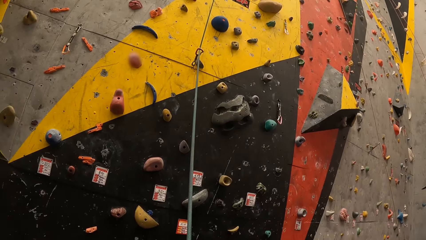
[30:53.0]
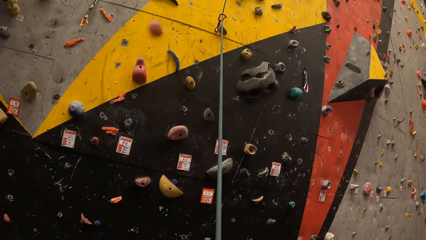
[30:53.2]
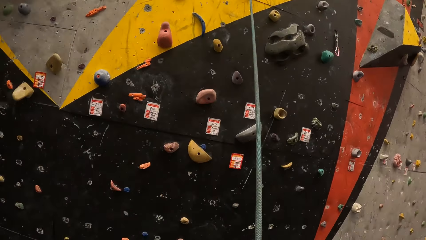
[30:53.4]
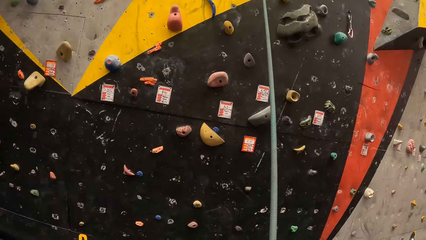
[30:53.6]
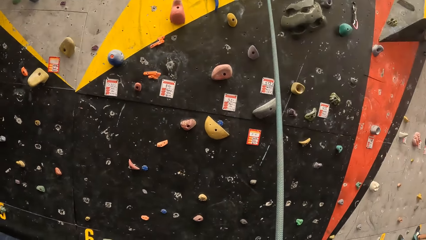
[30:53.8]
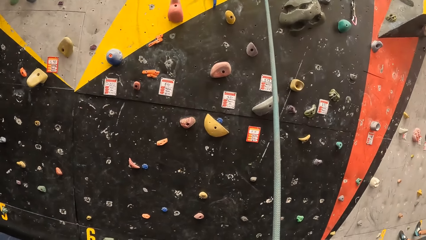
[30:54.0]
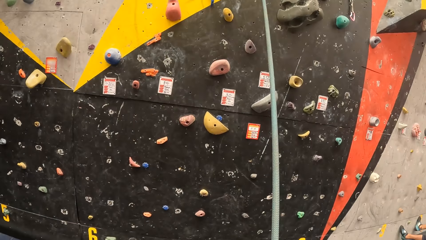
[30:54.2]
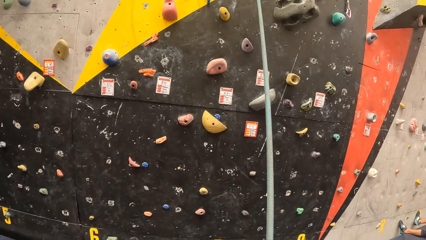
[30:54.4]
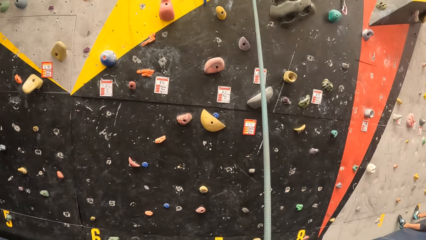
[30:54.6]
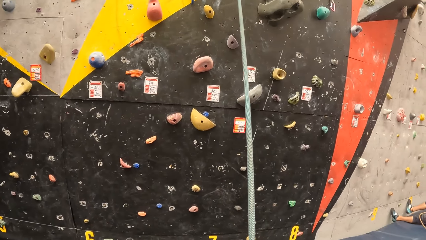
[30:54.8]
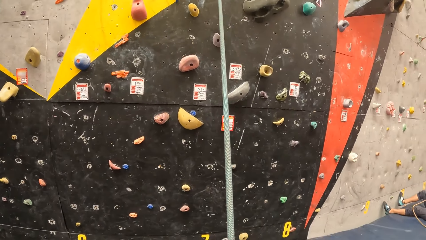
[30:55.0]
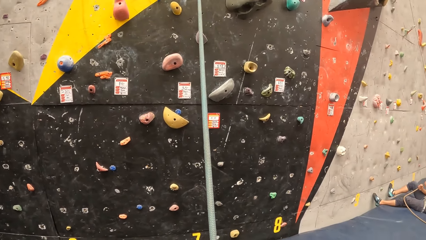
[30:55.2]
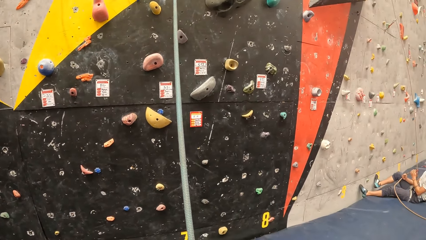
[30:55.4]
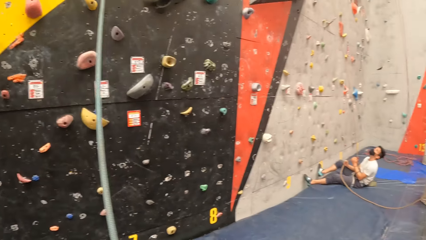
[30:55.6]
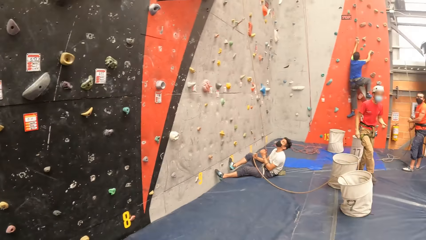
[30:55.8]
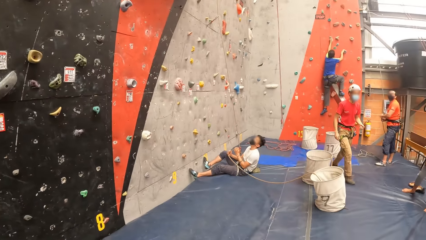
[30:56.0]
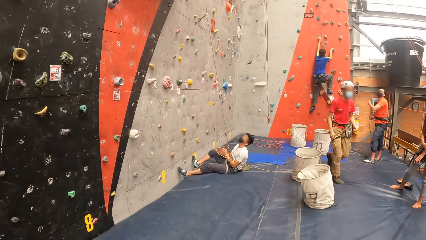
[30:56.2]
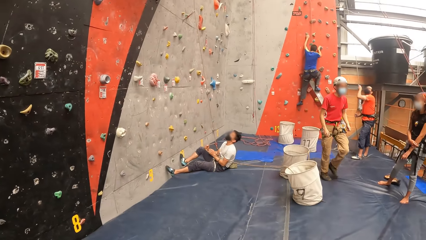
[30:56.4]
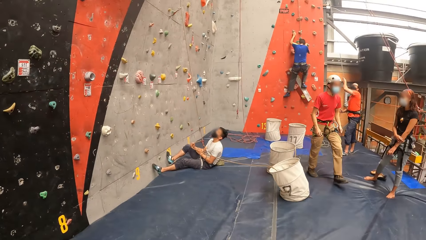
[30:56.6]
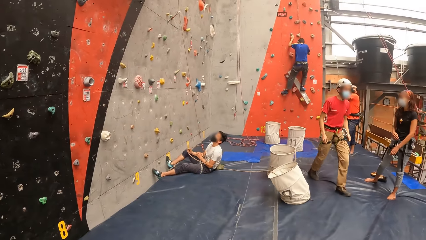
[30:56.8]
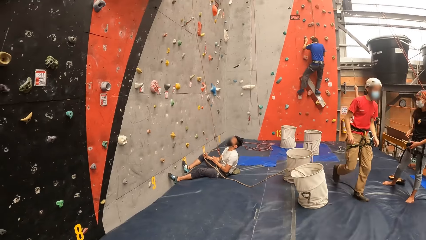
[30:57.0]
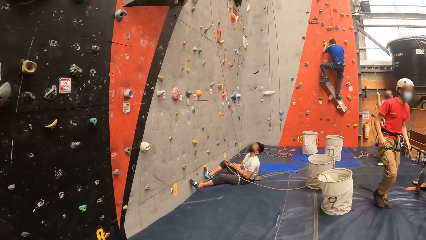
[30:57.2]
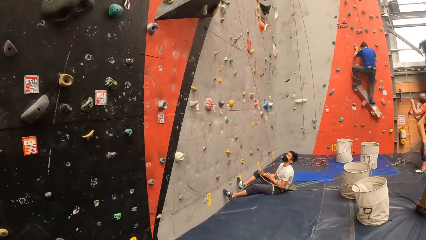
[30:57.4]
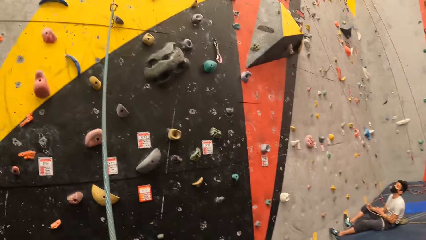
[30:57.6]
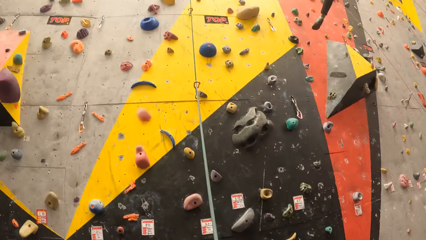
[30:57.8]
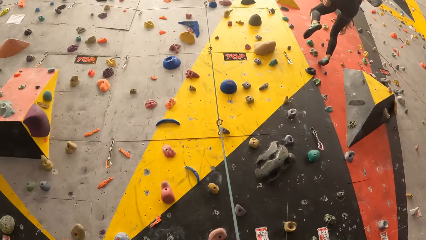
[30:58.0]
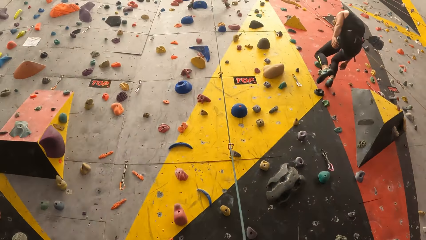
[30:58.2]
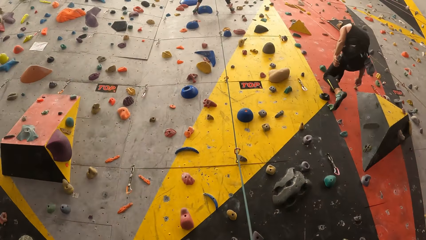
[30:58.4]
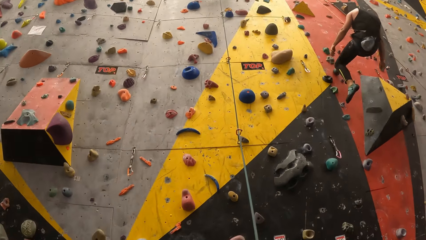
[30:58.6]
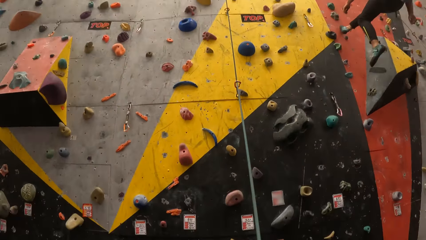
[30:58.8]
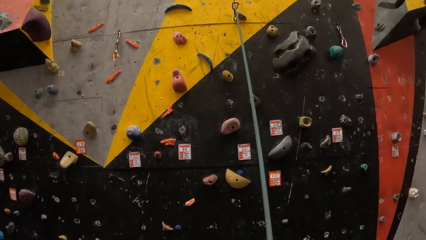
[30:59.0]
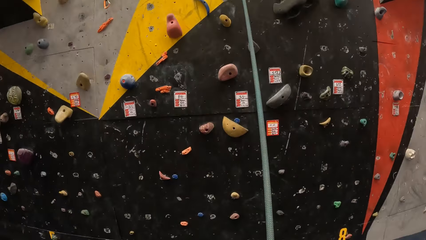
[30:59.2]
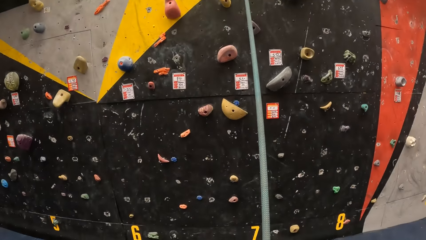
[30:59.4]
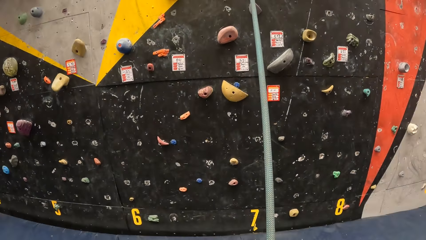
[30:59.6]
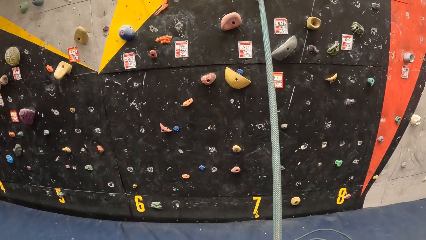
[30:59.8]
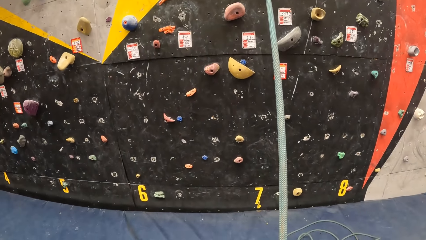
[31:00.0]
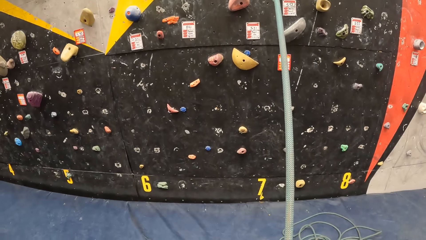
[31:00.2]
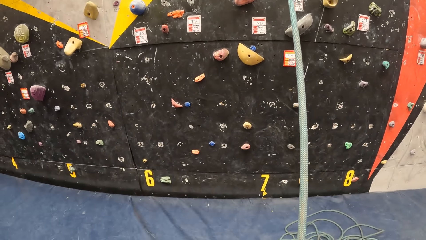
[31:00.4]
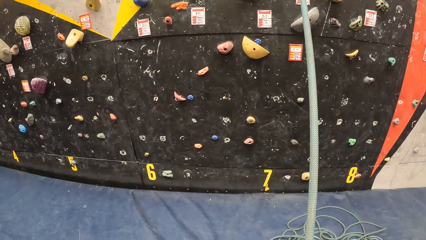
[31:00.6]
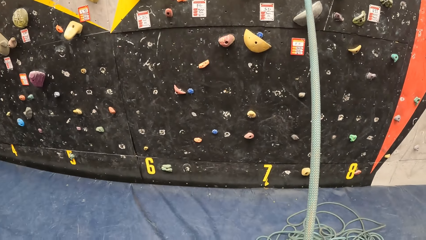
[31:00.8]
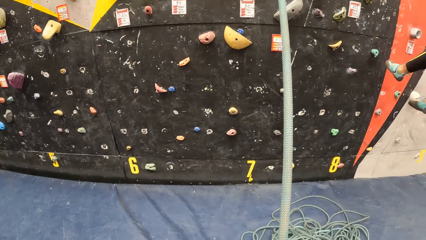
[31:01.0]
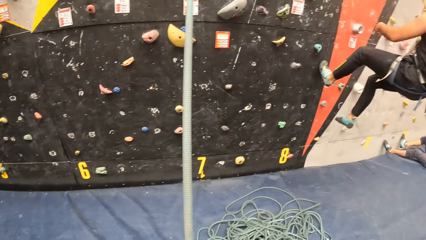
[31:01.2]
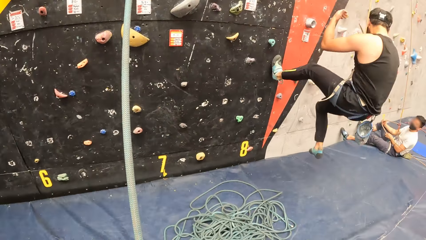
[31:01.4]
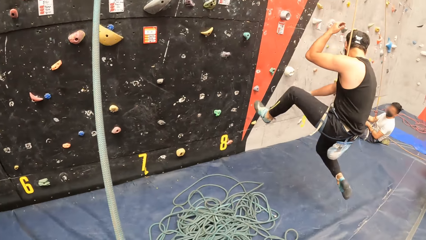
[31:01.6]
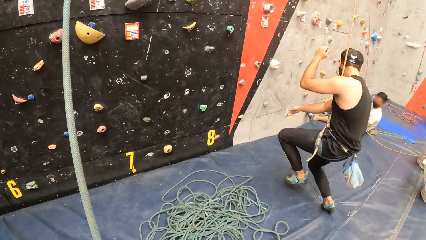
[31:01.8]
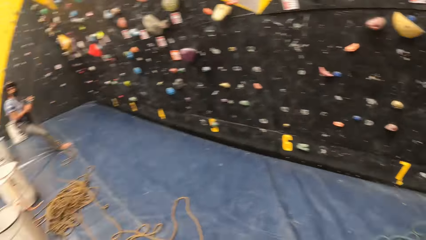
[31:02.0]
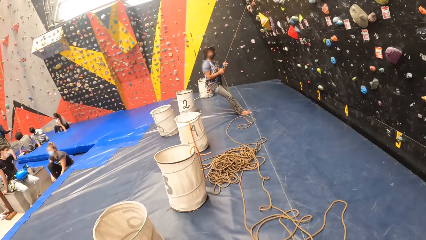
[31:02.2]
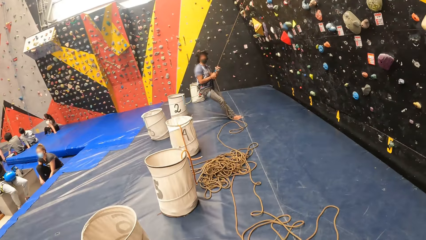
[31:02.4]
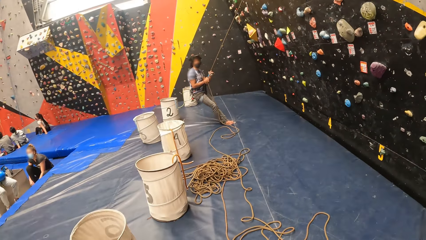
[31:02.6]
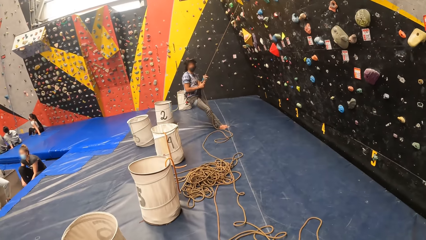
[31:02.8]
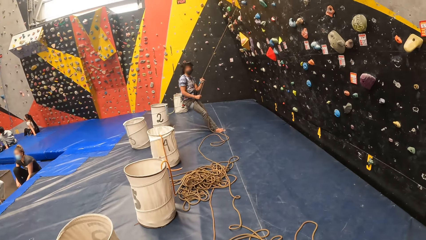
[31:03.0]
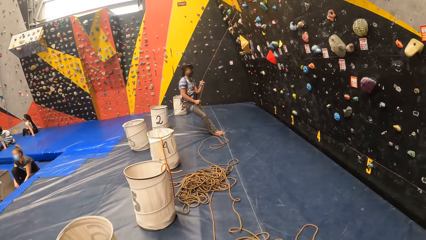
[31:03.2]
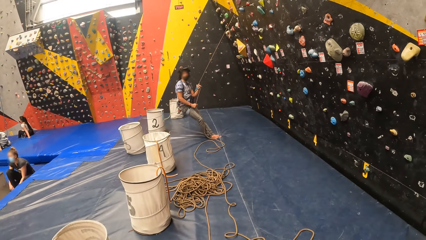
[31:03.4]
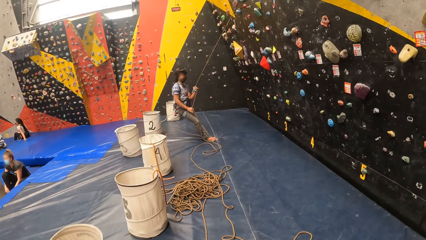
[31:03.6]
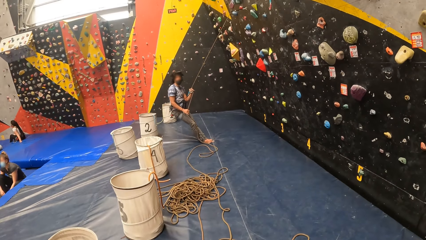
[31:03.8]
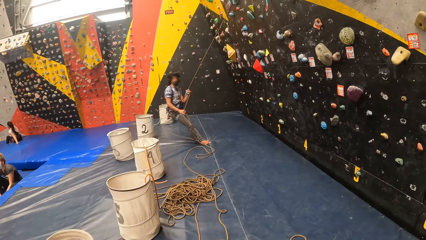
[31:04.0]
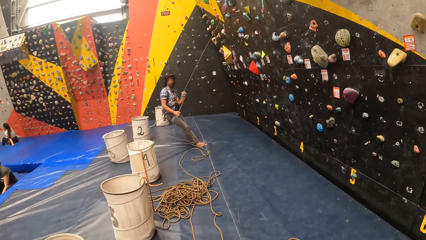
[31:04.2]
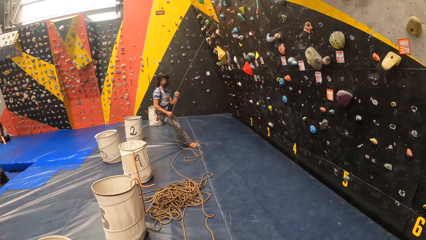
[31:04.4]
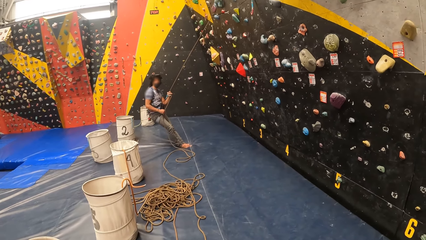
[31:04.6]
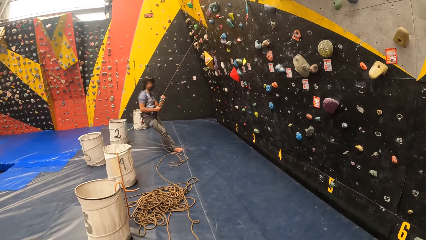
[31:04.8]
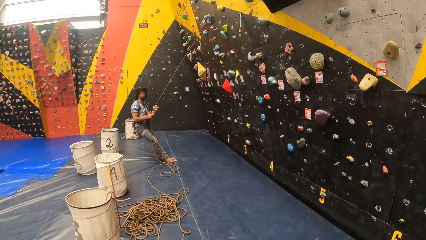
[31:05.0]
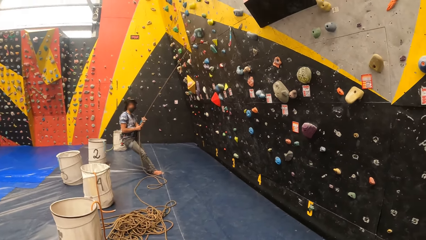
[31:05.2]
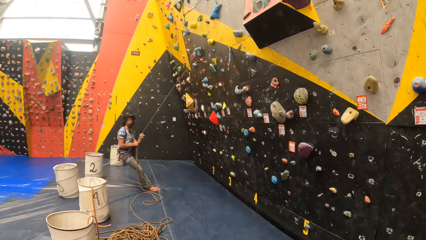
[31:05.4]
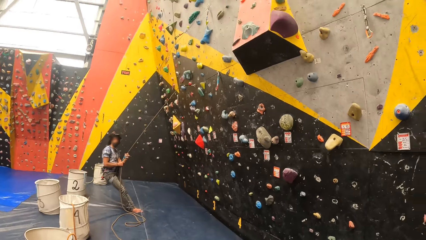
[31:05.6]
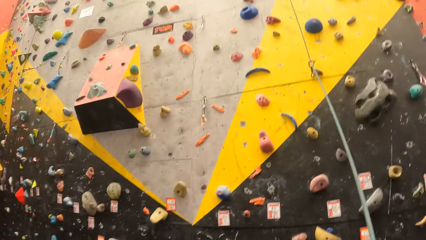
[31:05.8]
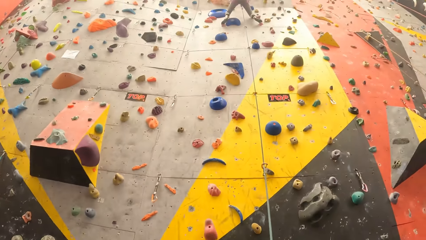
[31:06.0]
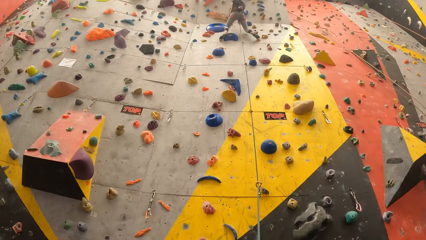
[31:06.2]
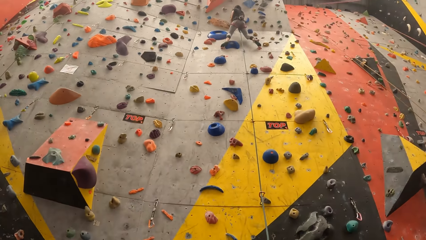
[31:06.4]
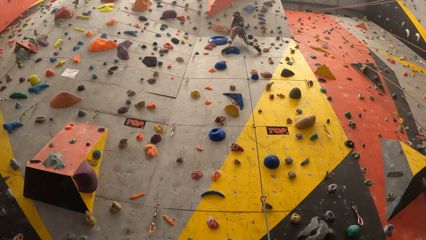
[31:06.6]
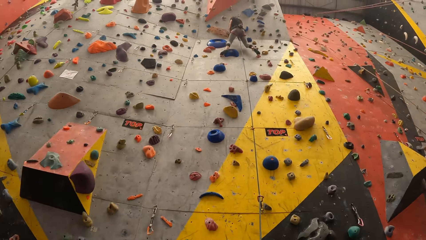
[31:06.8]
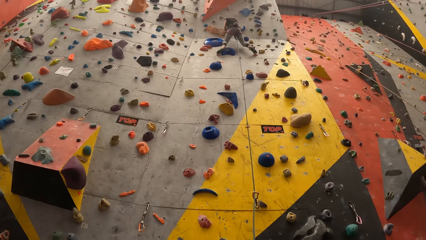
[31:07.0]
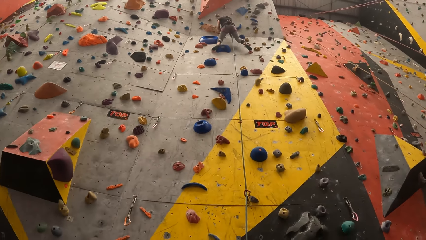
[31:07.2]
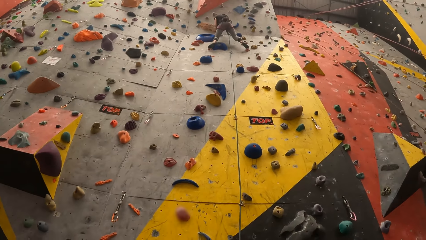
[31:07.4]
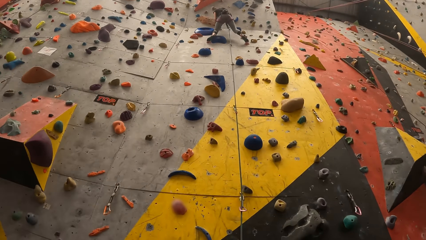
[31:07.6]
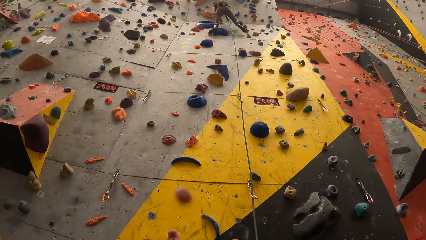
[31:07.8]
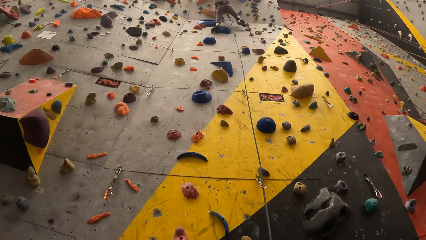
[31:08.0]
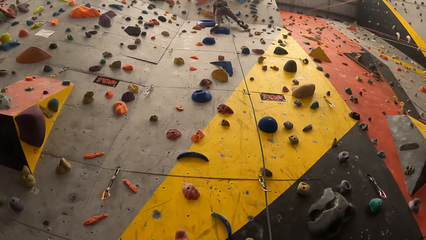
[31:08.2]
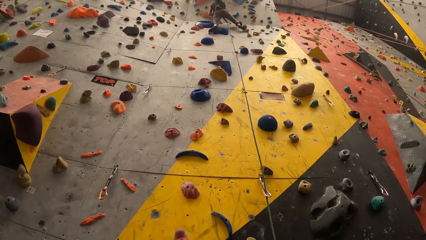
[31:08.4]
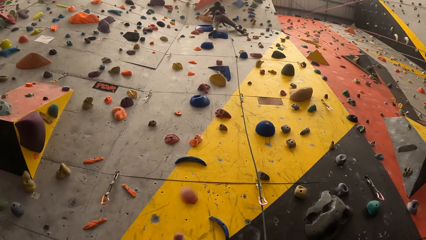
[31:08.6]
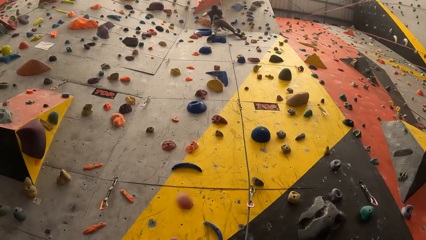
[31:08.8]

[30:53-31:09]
The camera wearer looks down the bouldering wall. They look right. They look up the bouldering wall. They look down the bouldering wall. They look left. They look right. They look around. They look up the bouldering wall.
